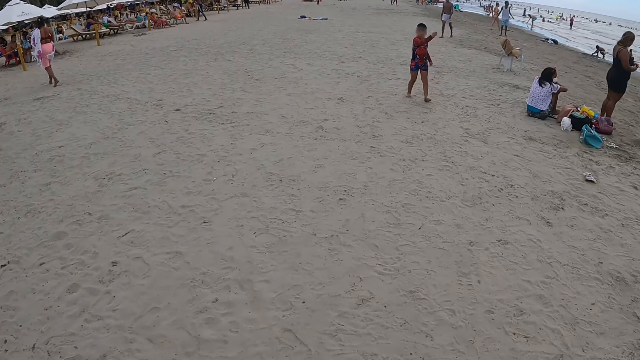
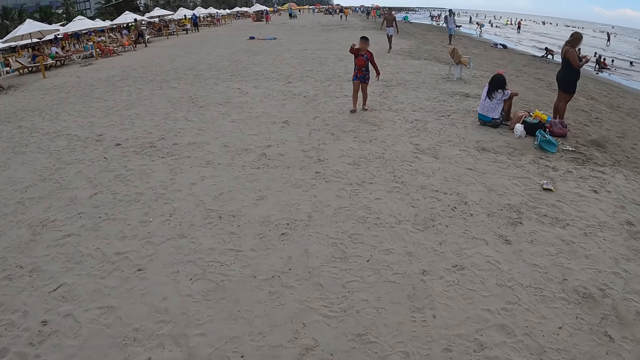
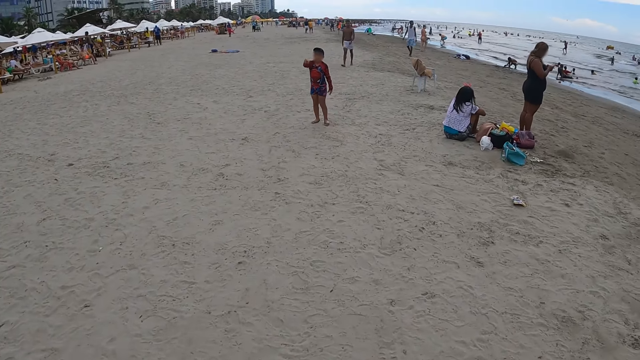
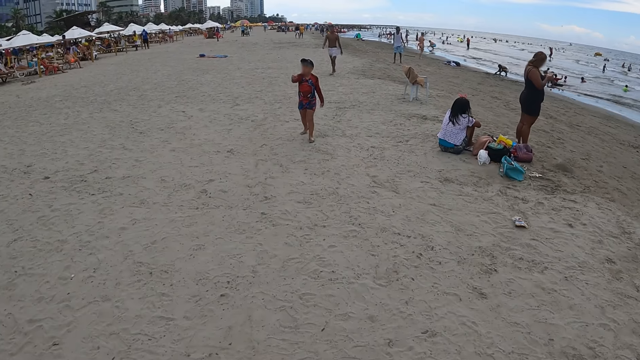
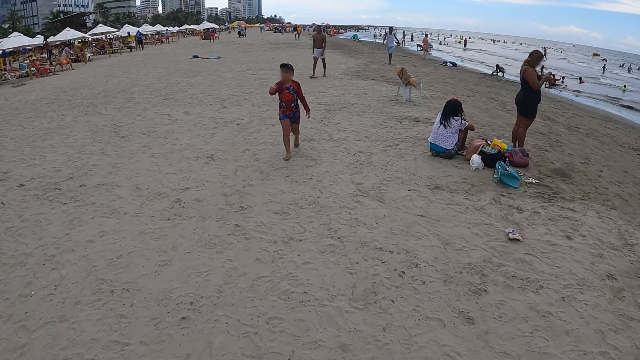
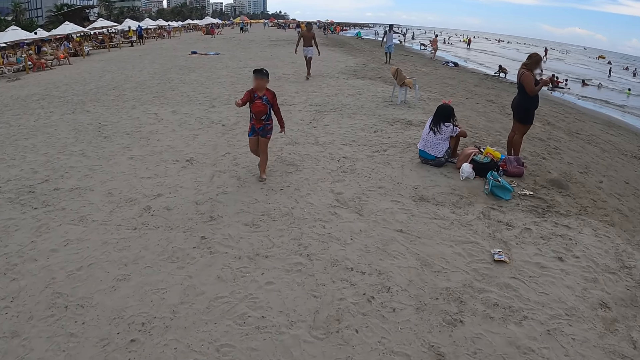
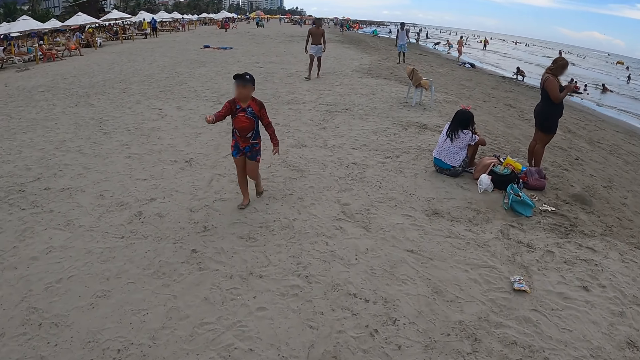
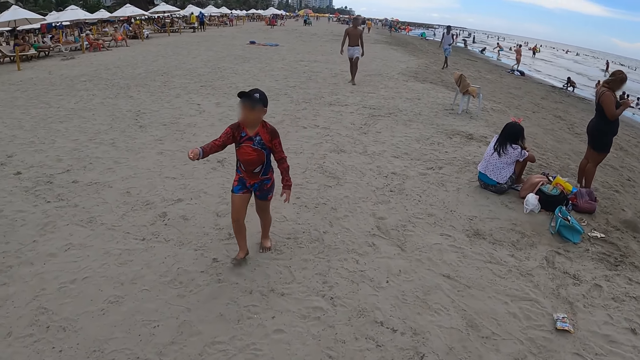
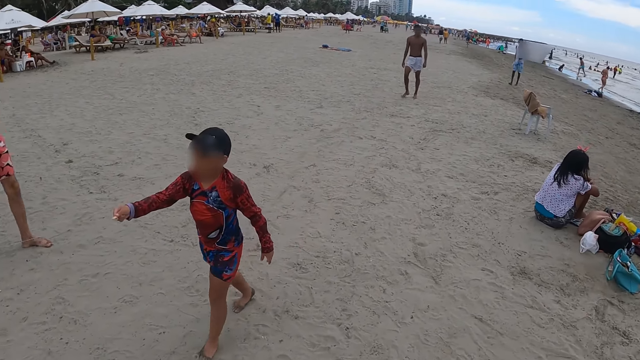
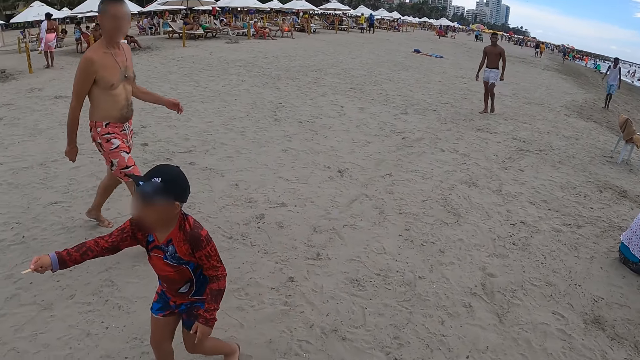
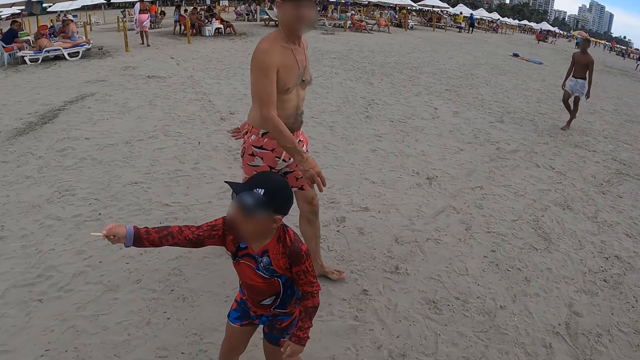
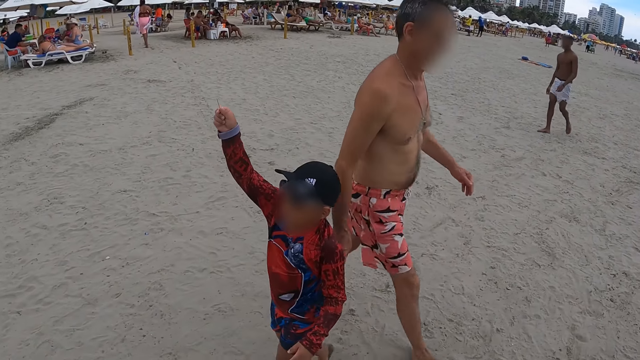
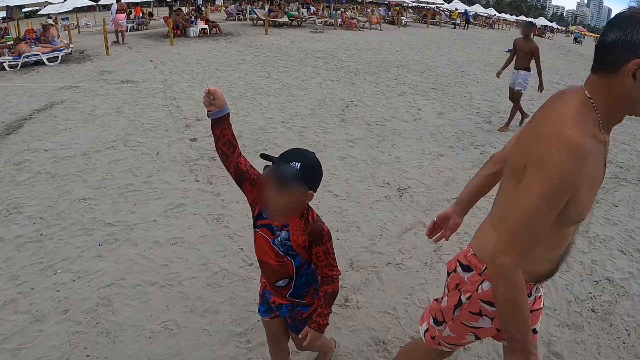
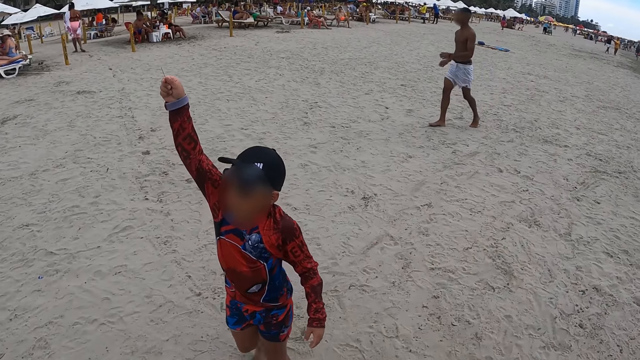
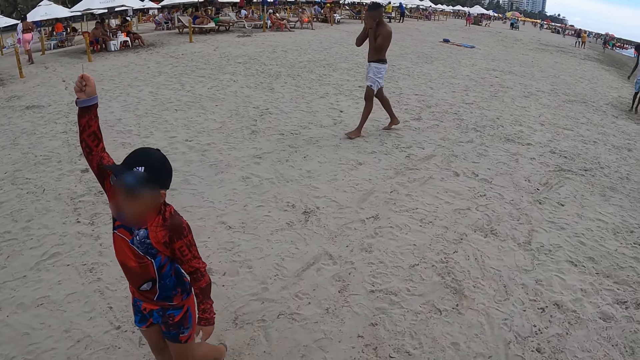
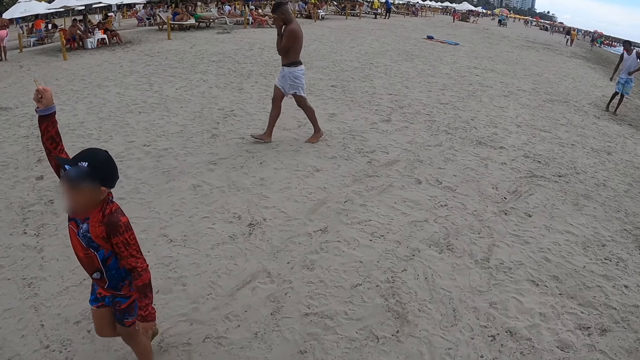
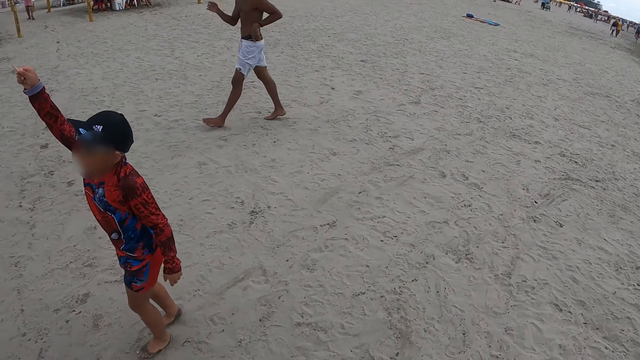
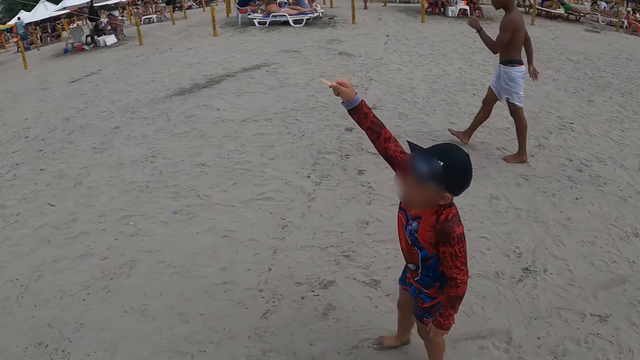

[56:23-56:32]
The camera wearer walks on the beach. A child walks towards the camera wearer. The child gives the sweet to the camera wearer, lifts up the sweet and walks backward.

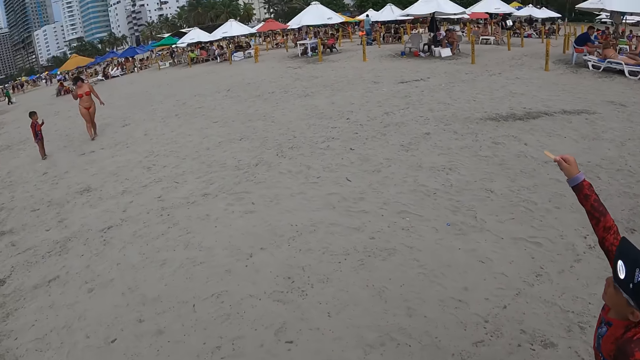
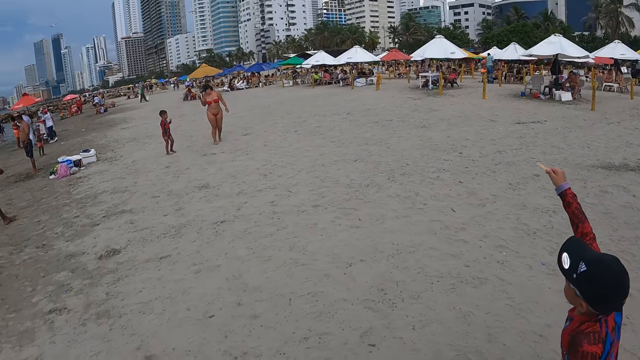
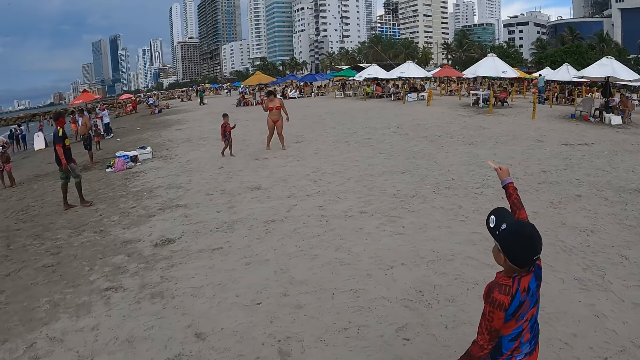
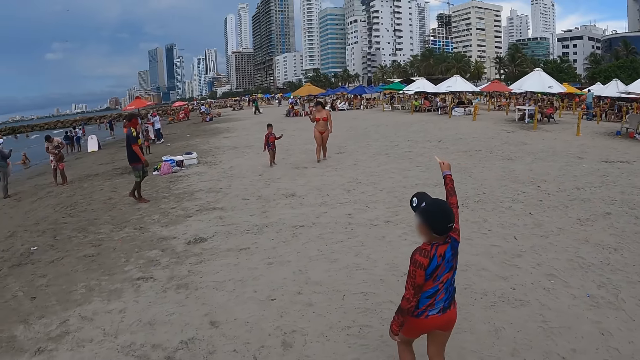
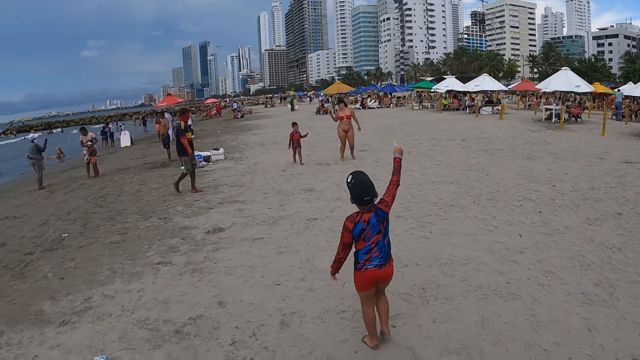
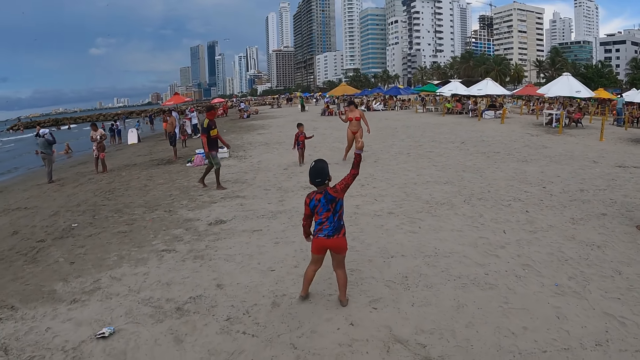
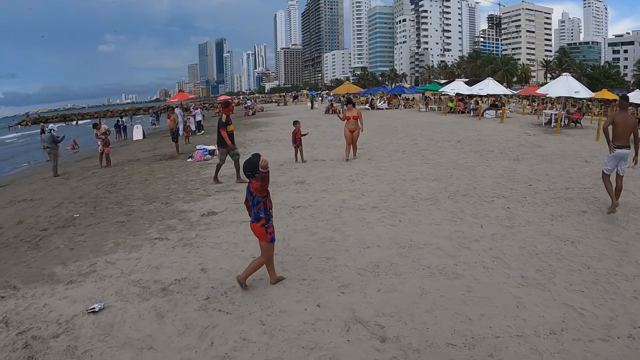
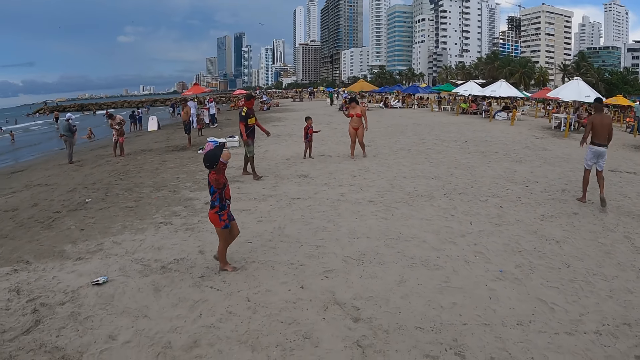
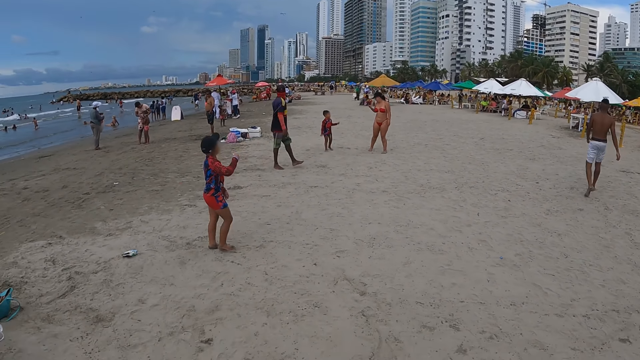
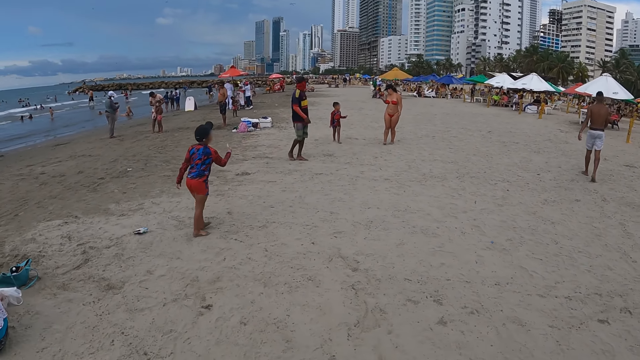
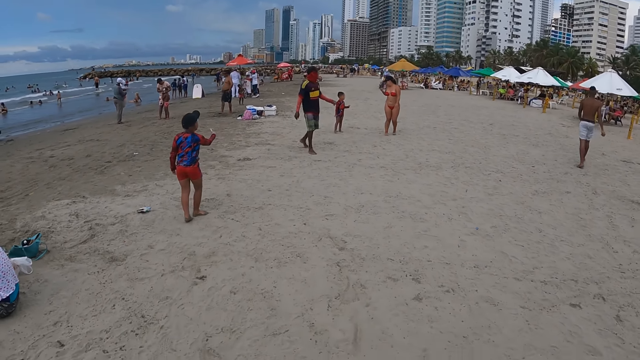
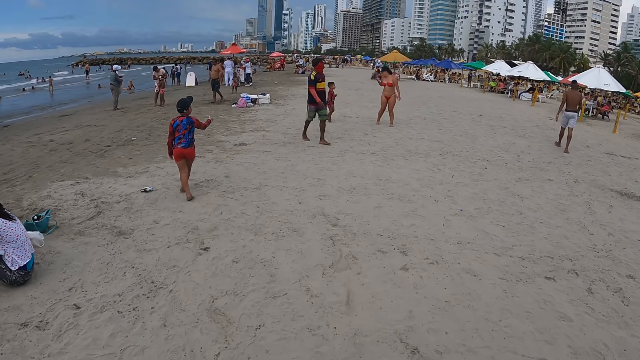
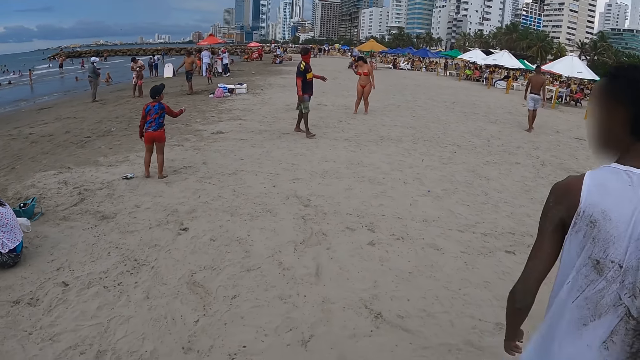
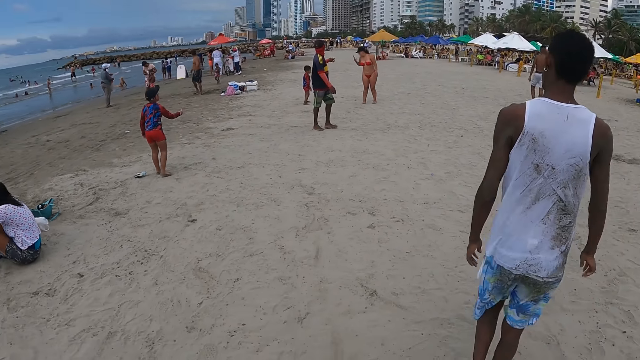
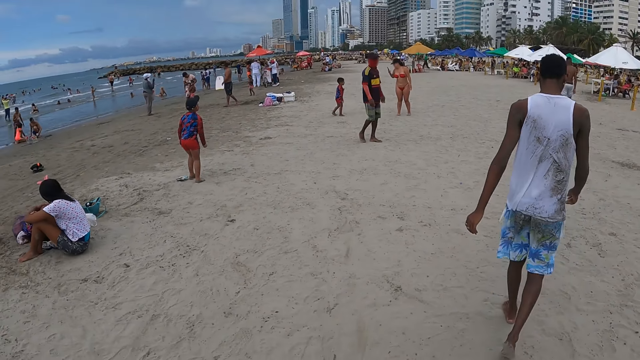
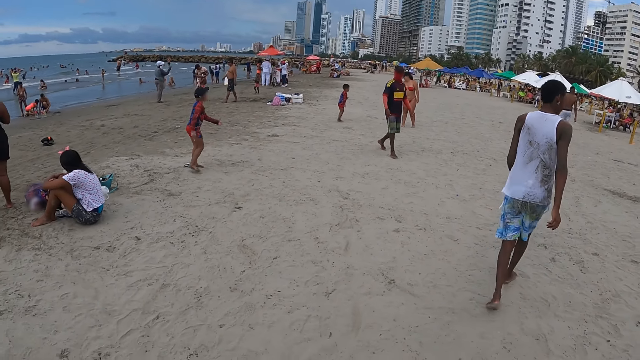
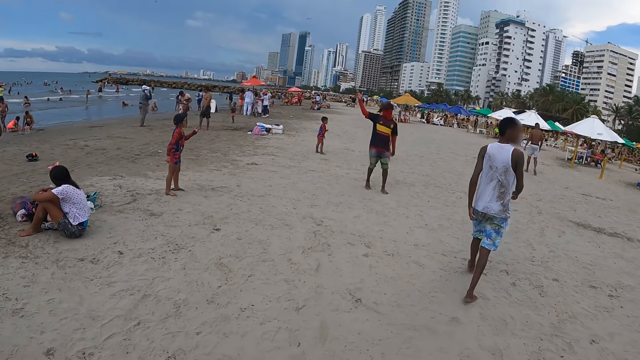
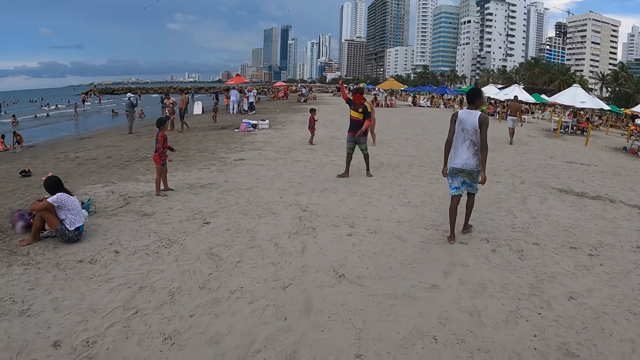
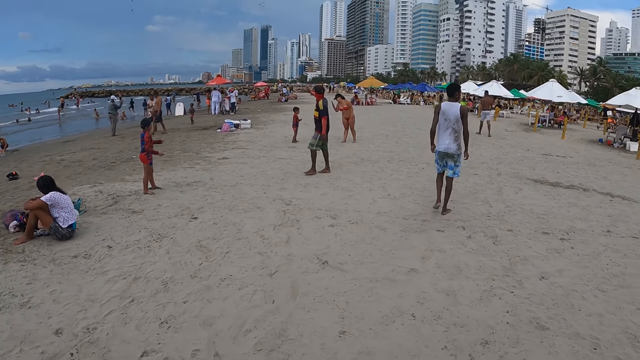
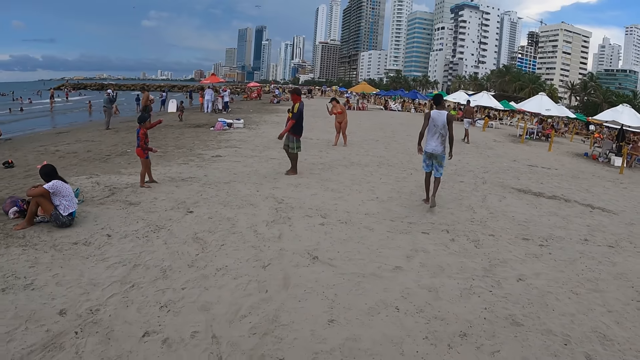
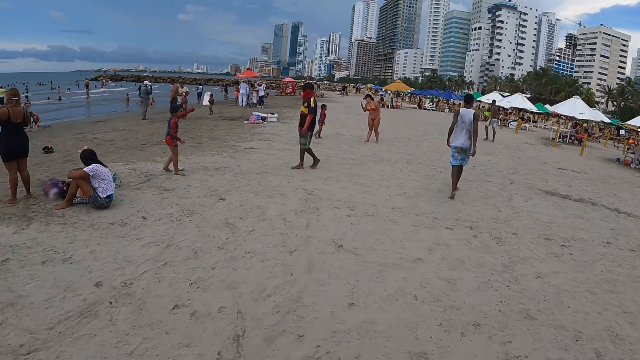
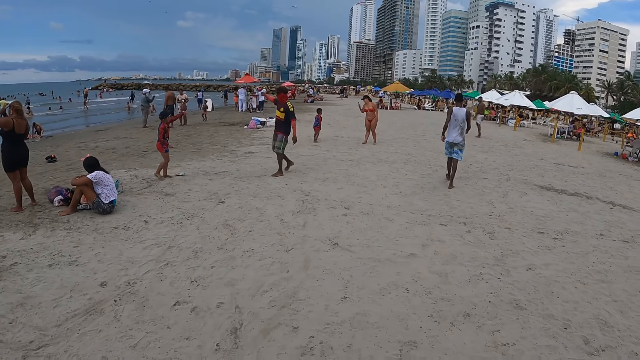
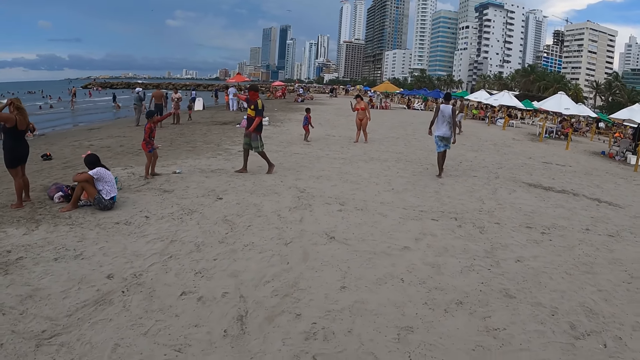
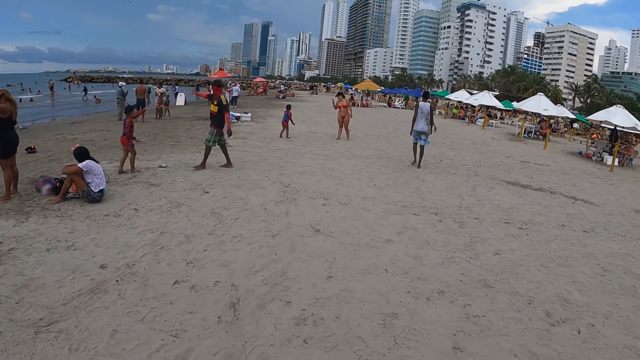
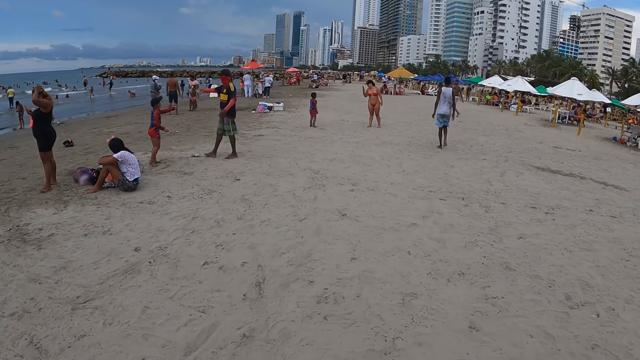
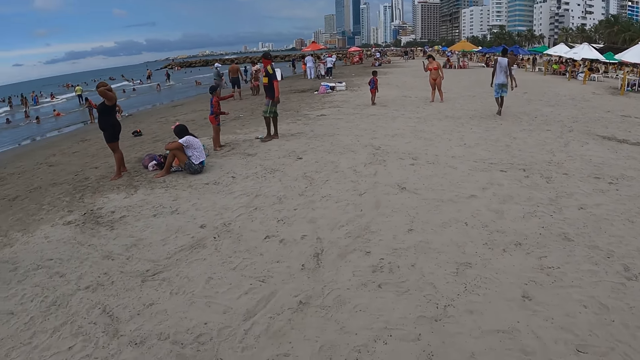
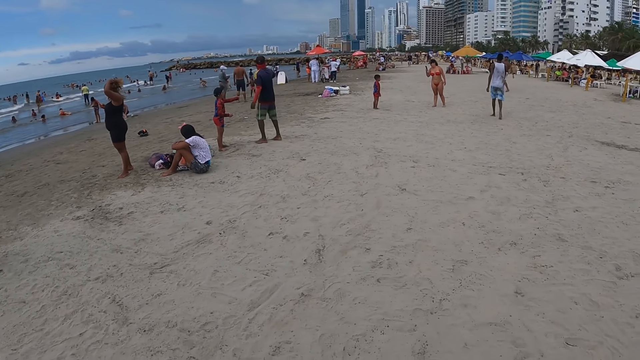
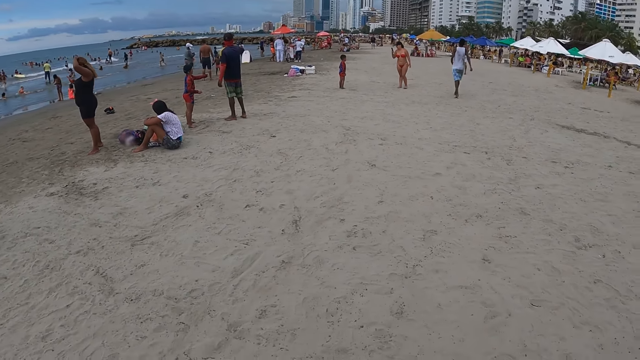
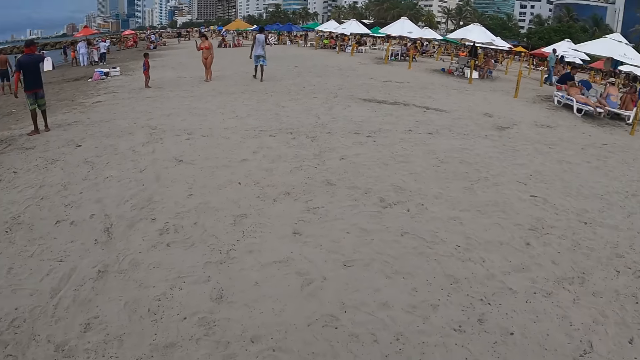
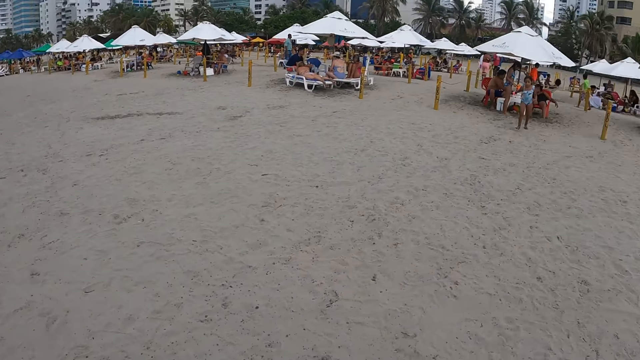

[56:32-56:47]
The child moves forward. The camera wearer walks on the beach.
